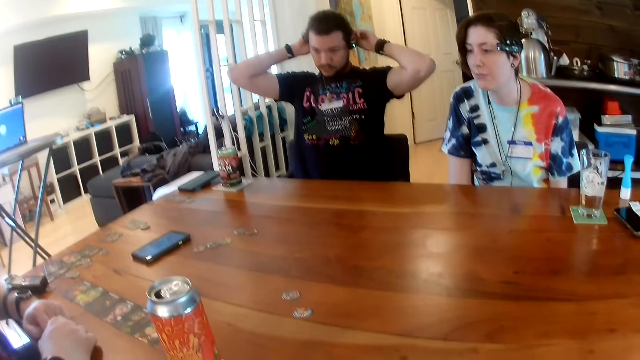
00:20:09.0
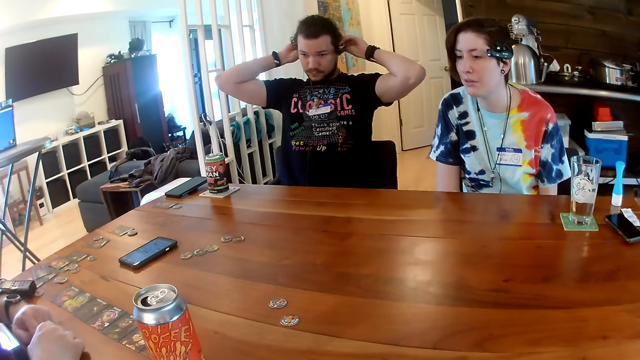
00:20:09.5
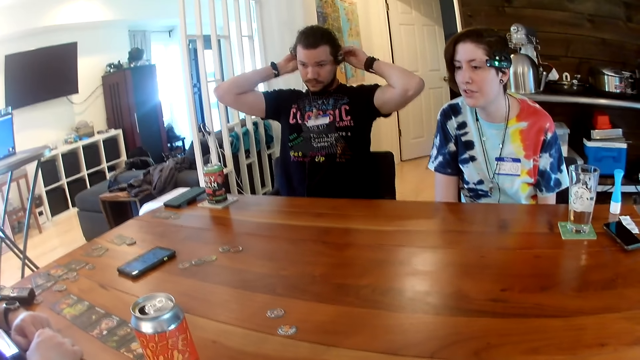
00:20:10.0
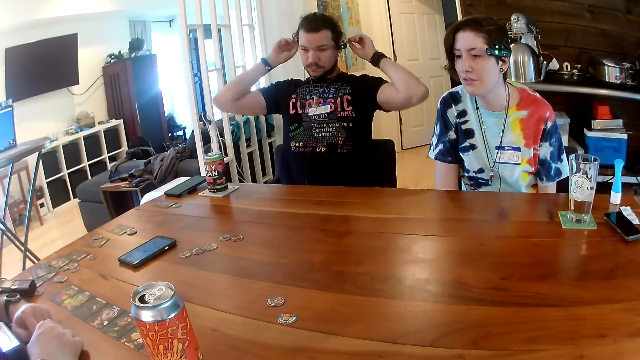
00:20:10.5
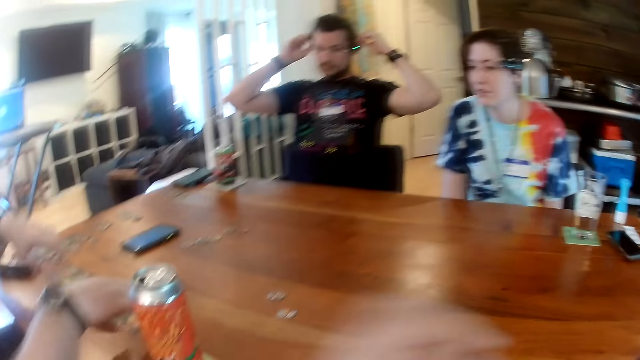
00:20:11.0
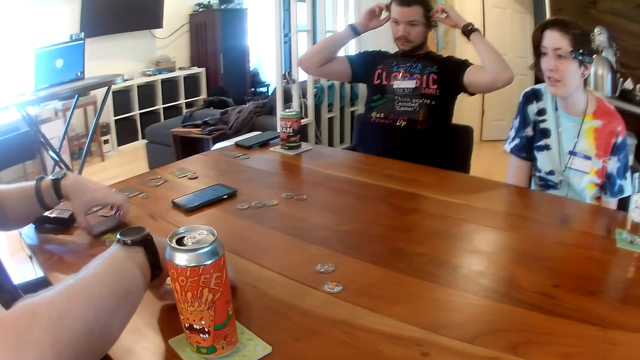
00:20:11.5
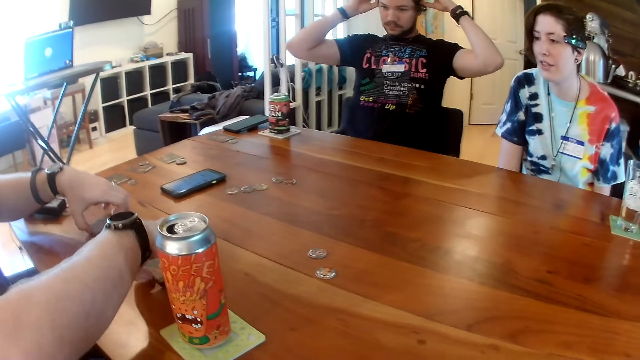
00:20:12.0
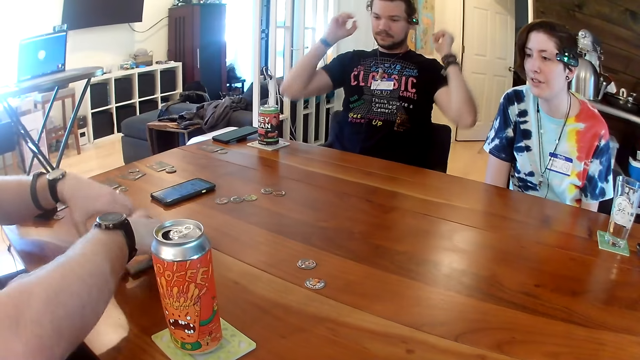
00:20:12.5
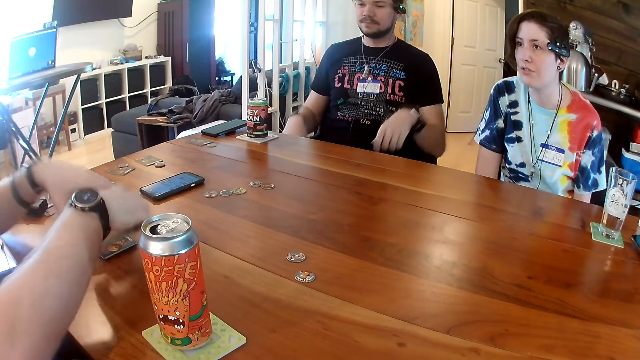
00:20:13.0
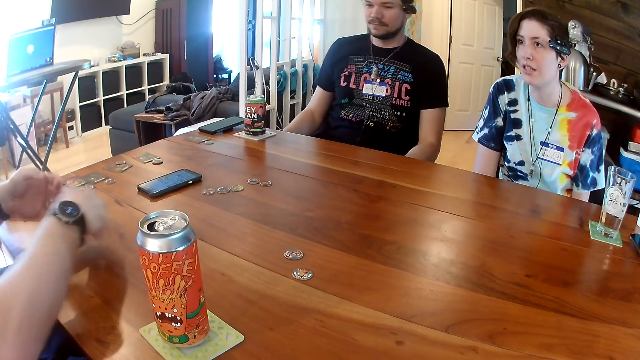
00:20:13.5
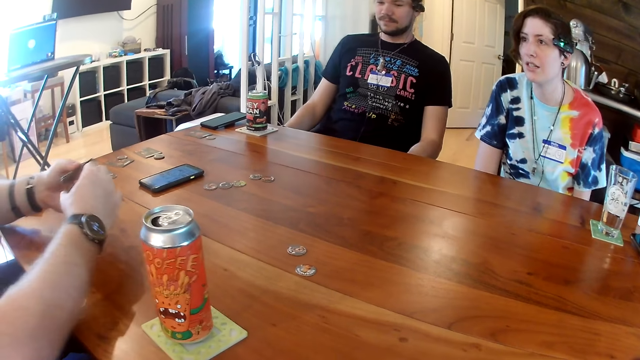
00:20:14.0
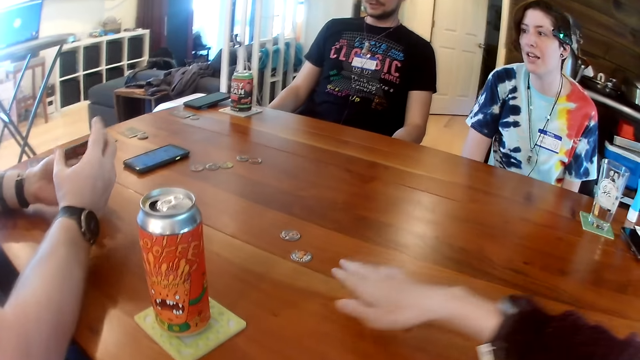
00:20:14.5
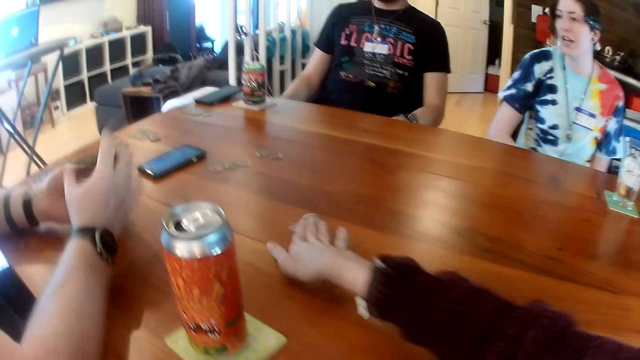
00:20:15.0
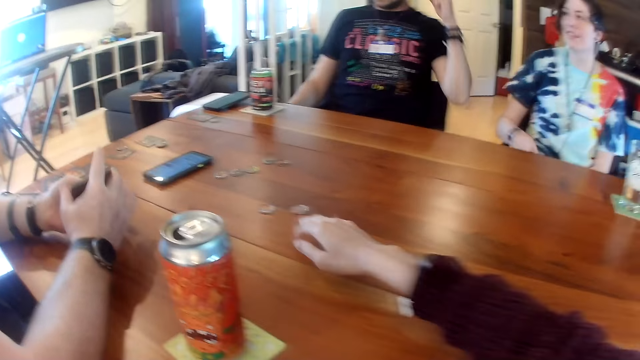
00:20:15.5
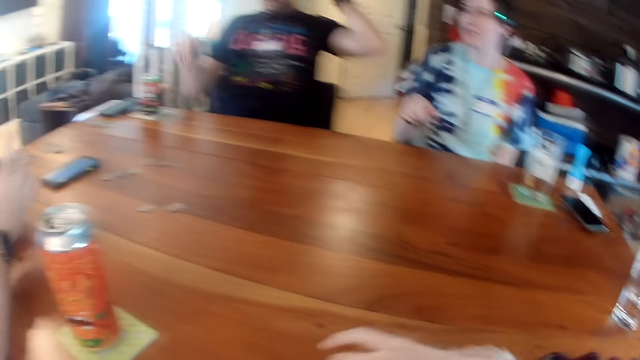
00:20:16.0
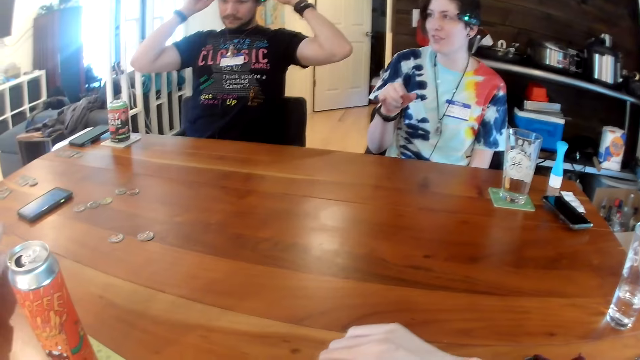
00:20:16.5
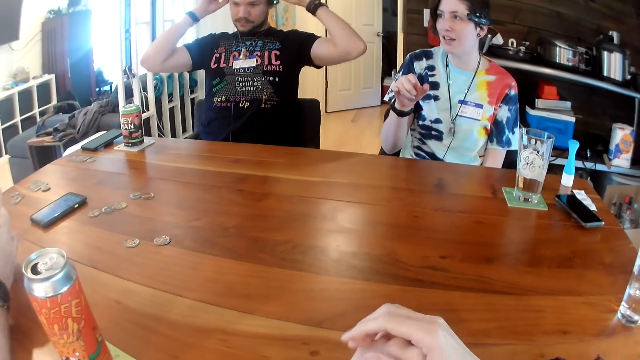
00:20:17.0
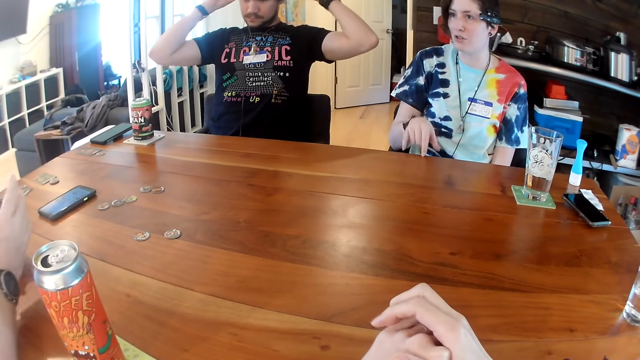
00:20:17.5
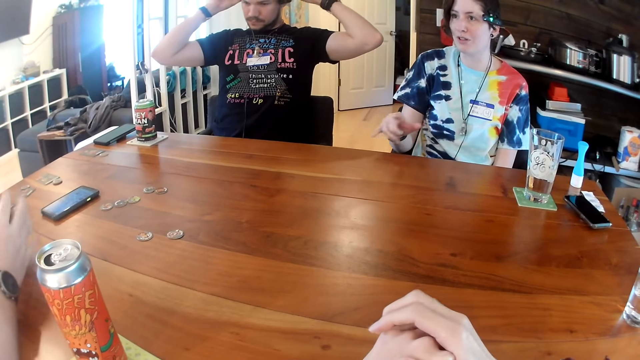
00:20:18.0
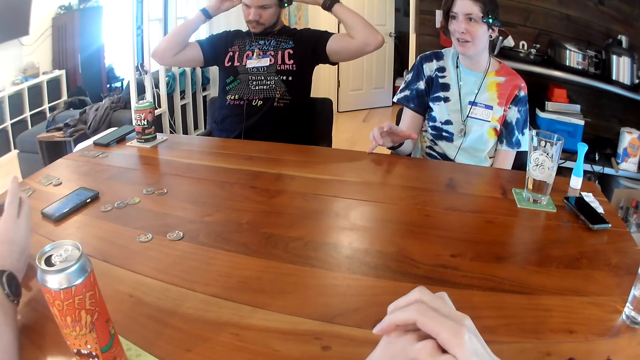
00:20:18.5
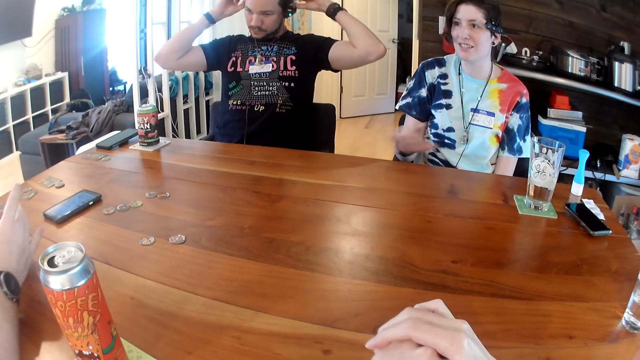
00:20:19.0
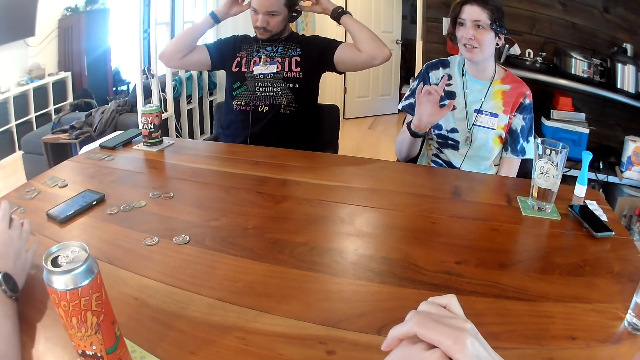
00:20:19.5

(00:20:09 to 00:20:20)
A man adjusts a camera on his head with his two hands. Another man gathers the cards on the table with his two hands. The camera wearer shuffles the cards on the table. The second man picks the cards from the table with his right hand. The camera wearer moves the round pieces on the table with her right hand. The second man shuffles the cards in his two hands. The first man adjusts the camera on his head with his two hands and talks to the second man.

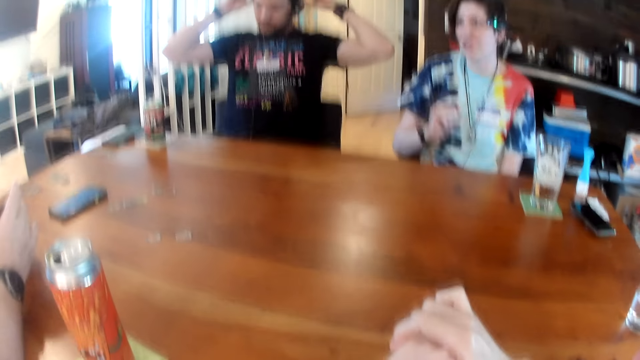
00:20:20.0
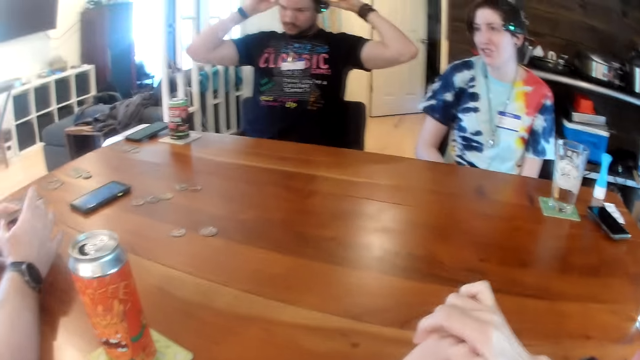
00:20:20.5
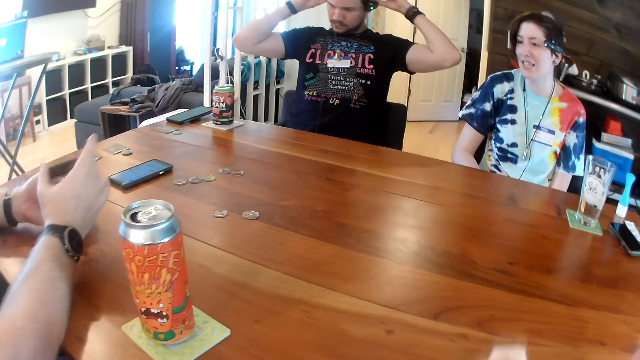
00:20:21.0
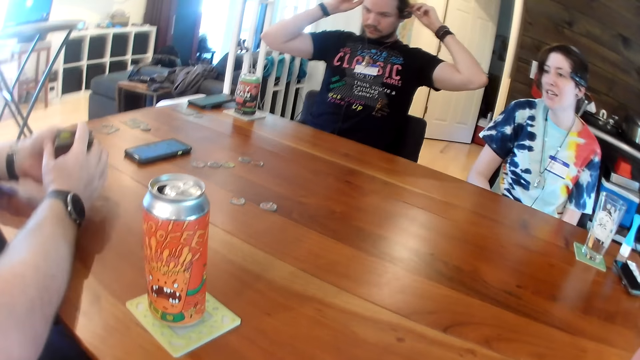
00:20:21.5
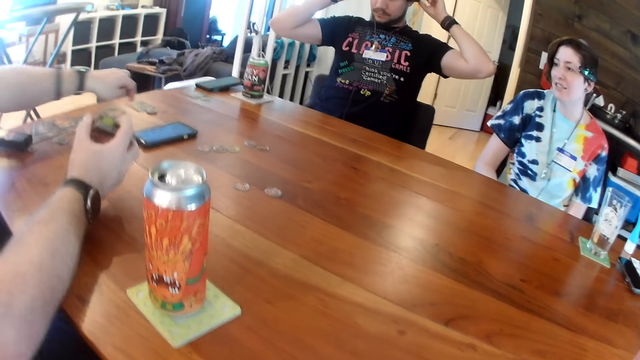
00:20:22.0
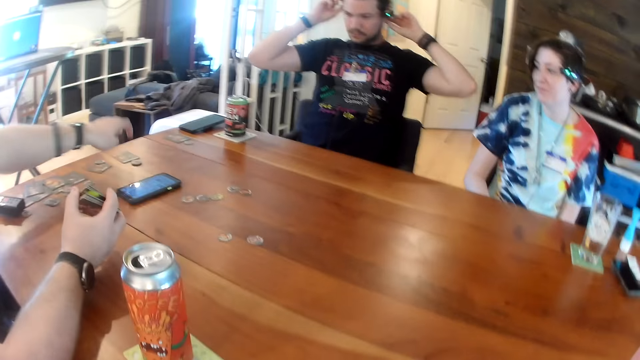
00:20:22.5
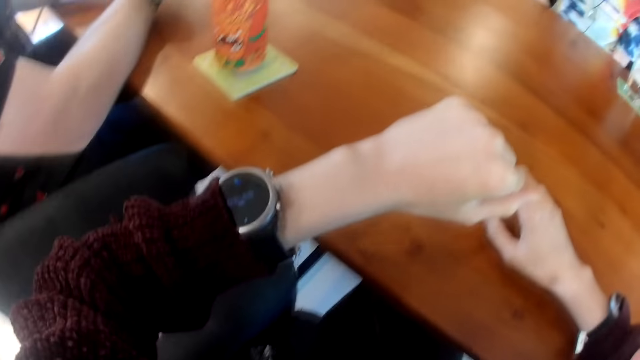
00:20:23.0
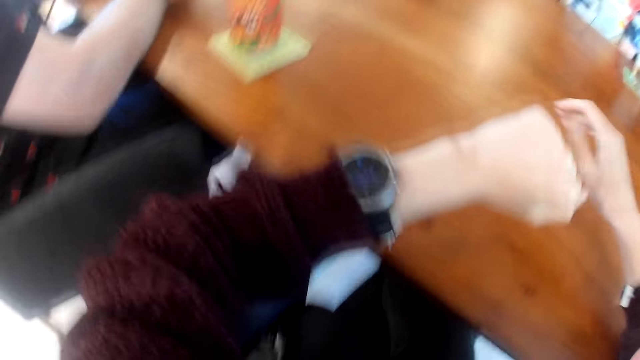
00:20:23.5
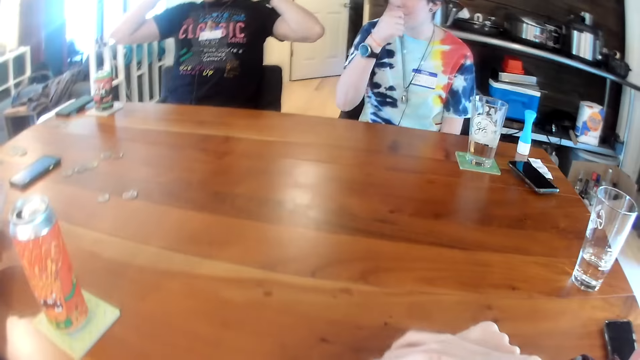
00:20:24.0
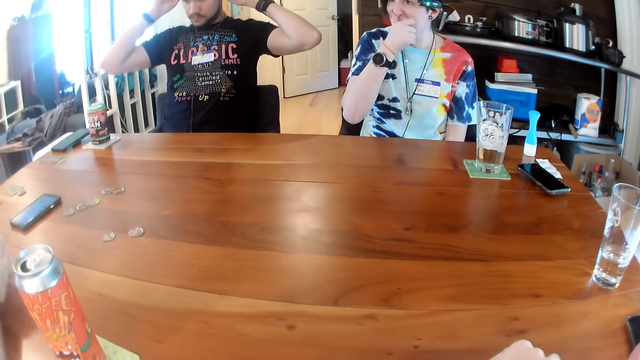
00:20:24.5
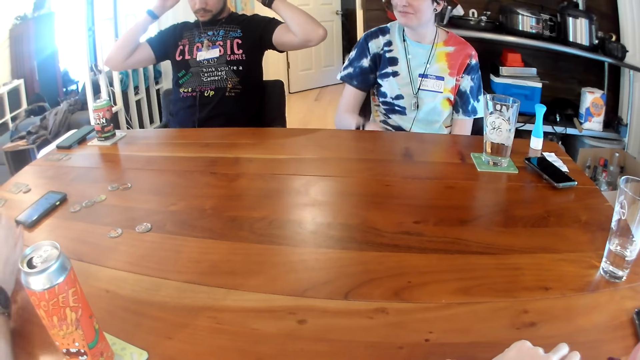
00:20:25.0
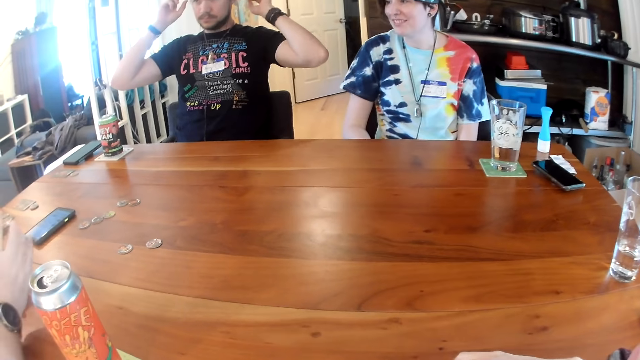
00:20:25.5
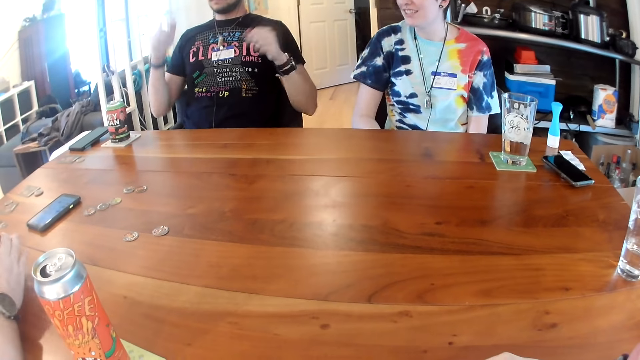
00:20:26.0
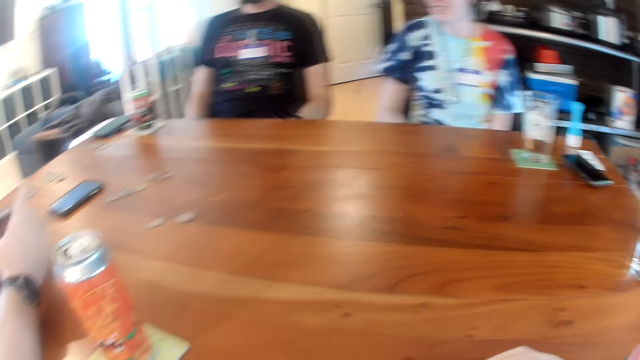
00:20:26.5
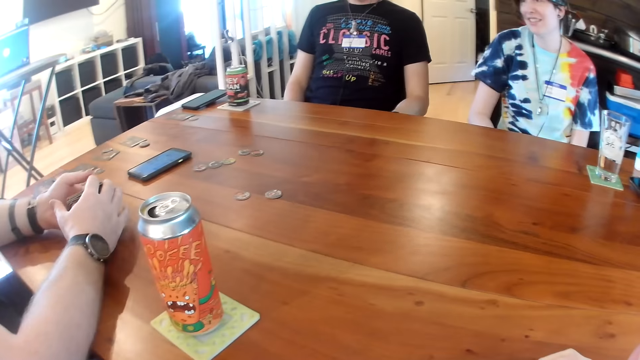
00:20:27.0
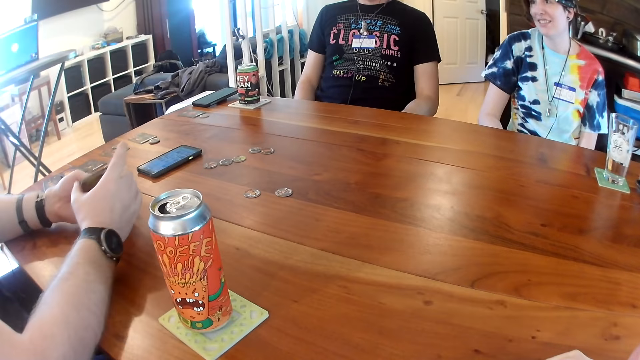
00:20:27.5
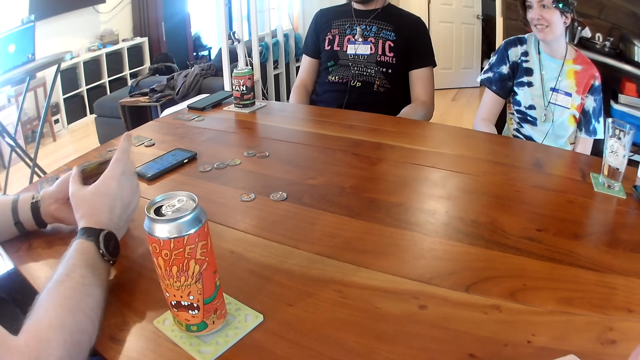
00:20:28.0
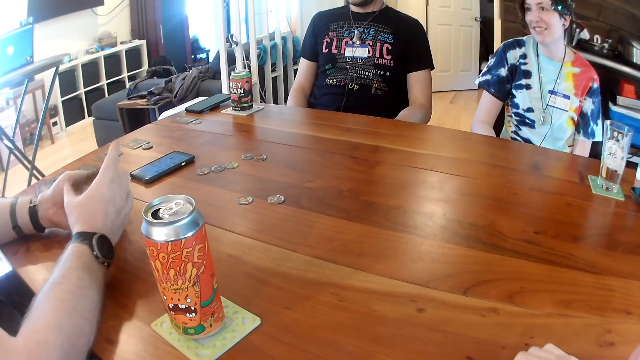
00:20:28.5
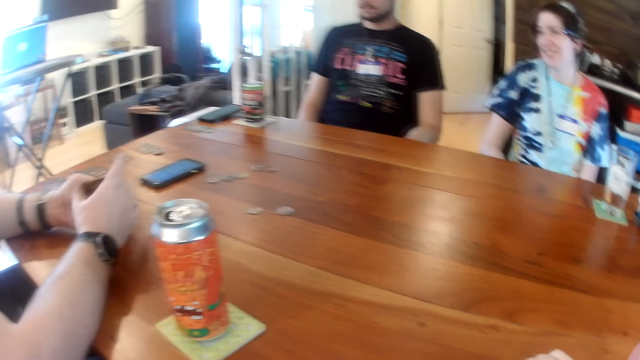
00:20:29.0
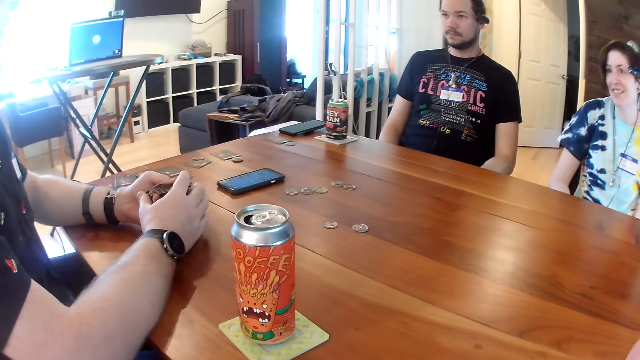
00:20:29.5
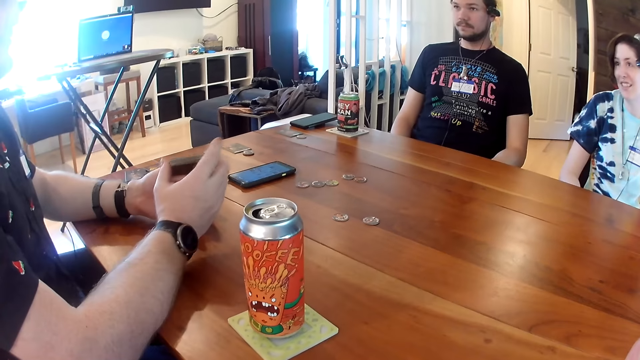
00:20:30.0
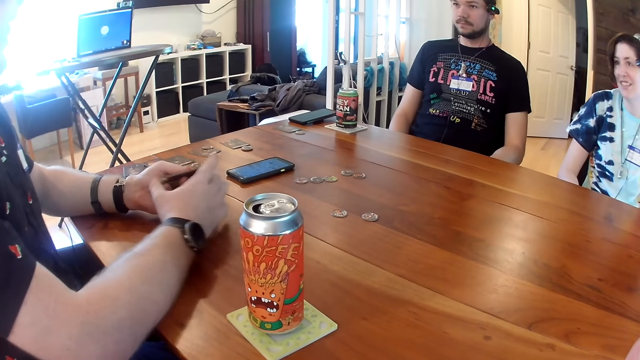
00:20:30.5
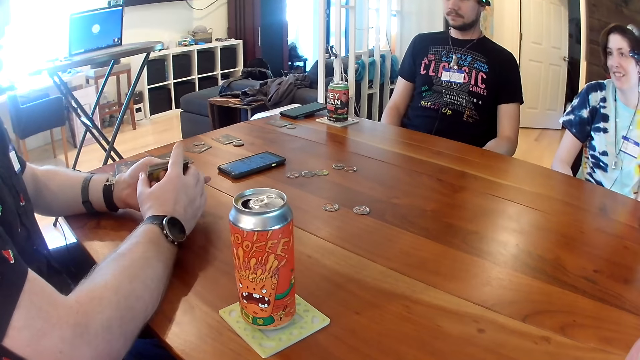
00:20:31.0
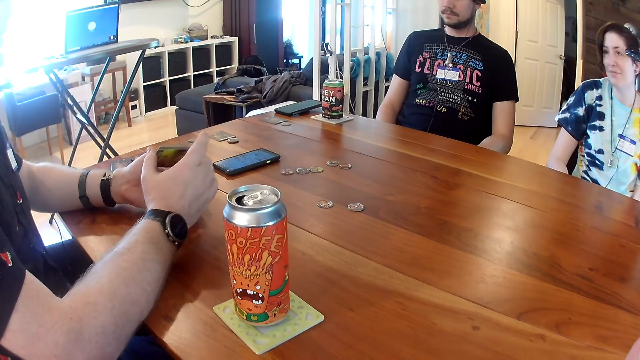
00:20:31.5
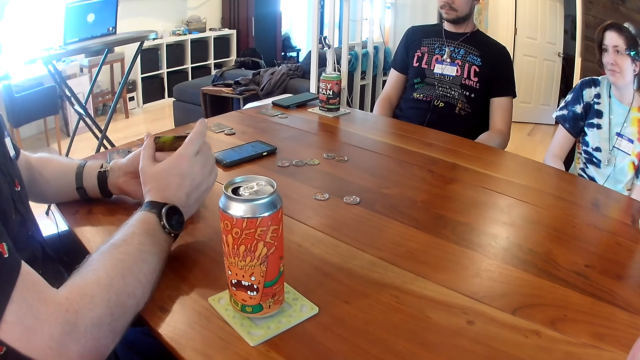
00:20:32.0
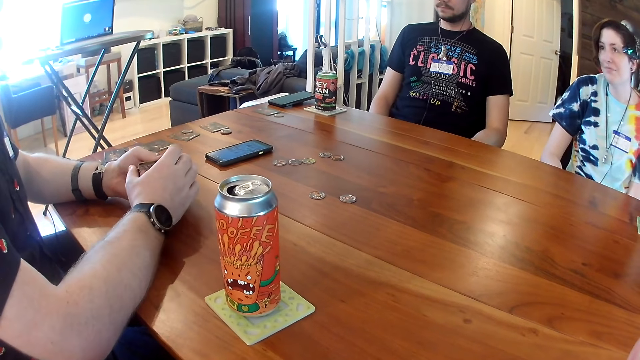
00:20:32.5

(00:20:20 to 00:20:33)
A man touches the table with his left hand. The camera wearer stares at the watch. A woman touches her face with her right hand. A person talks to another person and a third person. The camera wearer shuffles the cards on the table.
